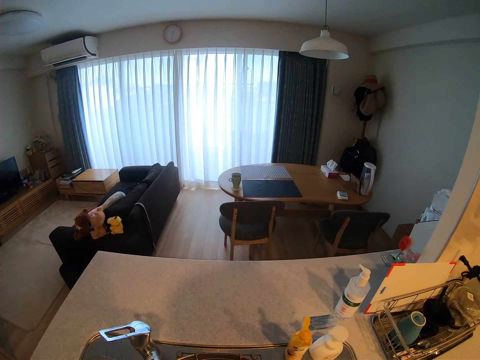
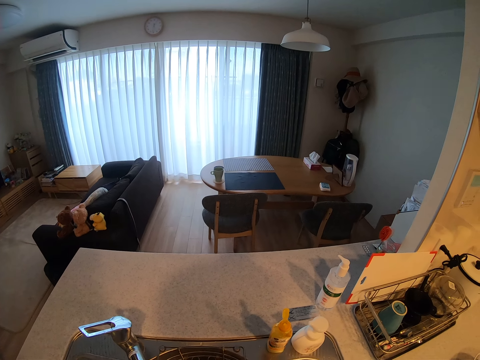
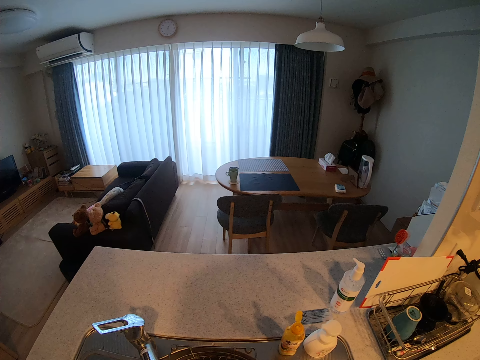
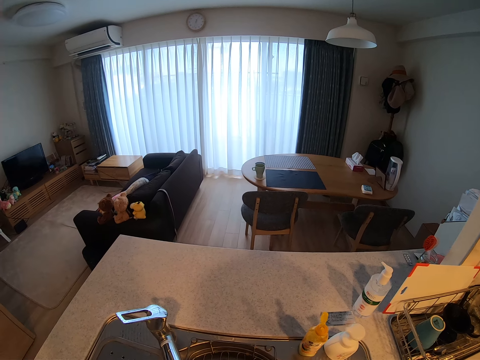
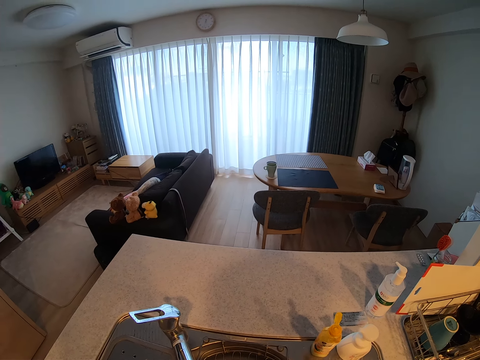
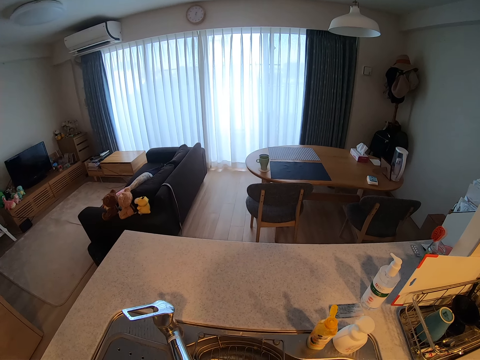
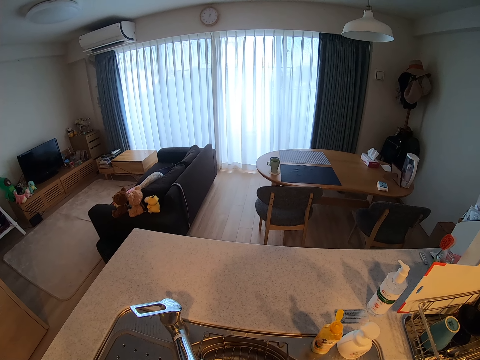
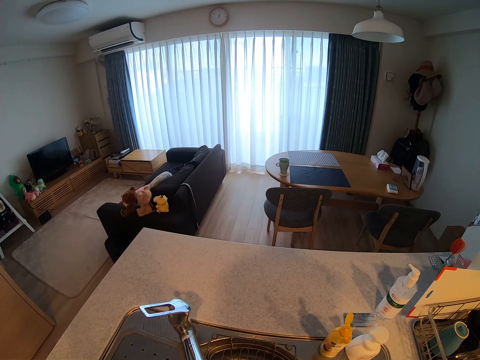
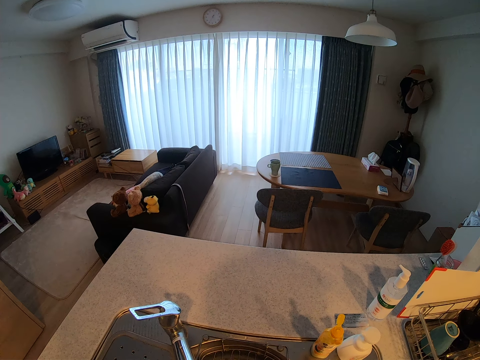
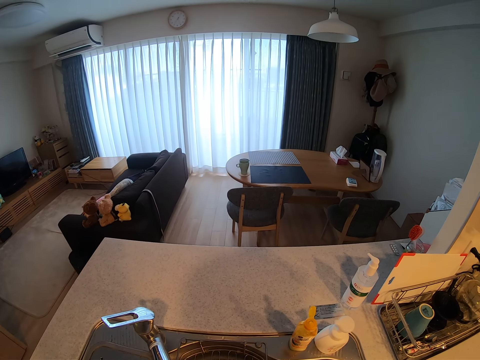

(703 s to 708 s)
The camera wearer looks around.
